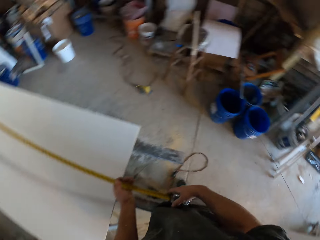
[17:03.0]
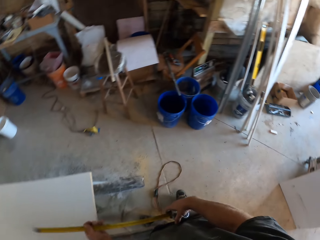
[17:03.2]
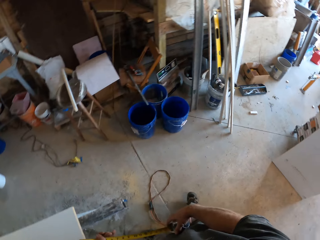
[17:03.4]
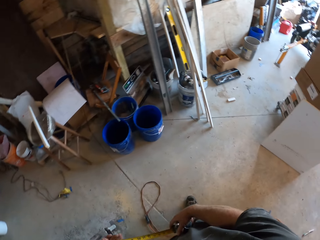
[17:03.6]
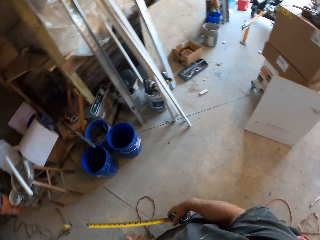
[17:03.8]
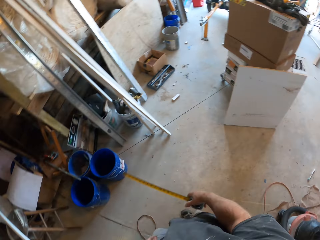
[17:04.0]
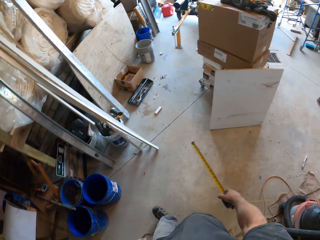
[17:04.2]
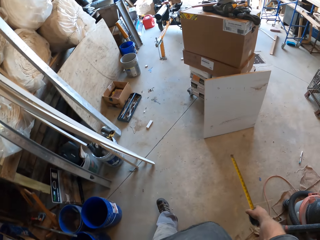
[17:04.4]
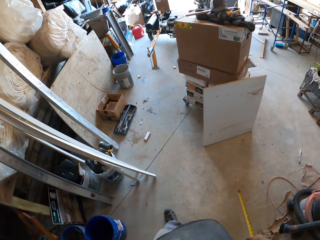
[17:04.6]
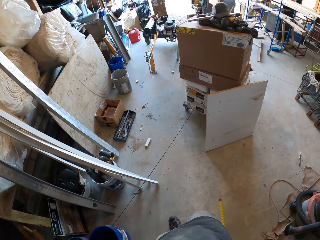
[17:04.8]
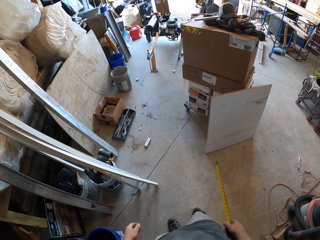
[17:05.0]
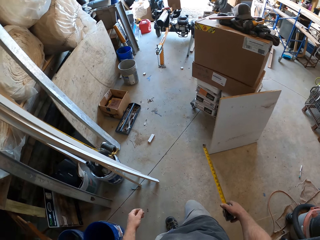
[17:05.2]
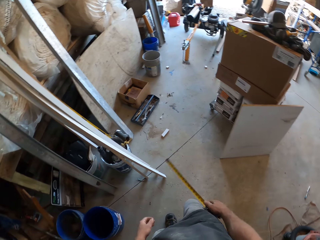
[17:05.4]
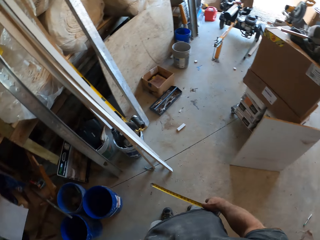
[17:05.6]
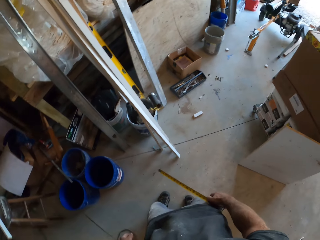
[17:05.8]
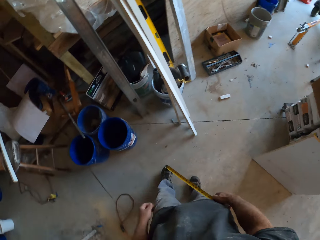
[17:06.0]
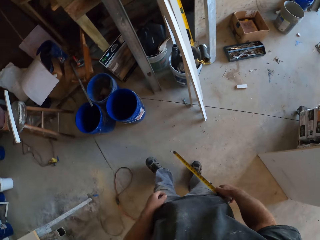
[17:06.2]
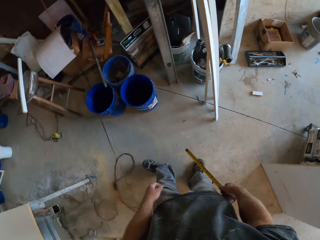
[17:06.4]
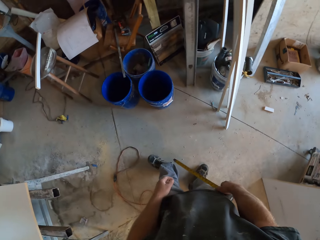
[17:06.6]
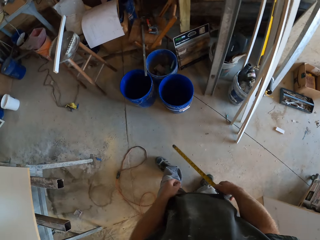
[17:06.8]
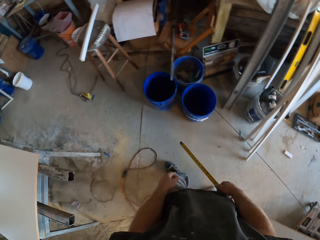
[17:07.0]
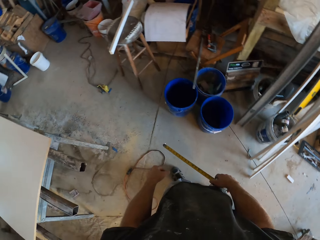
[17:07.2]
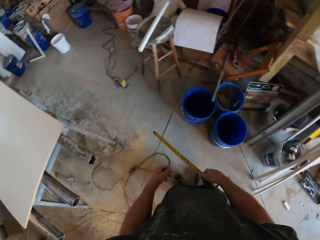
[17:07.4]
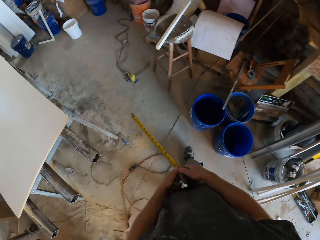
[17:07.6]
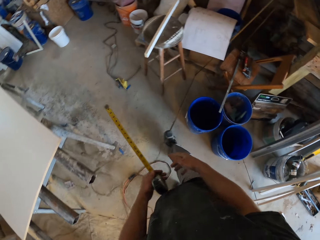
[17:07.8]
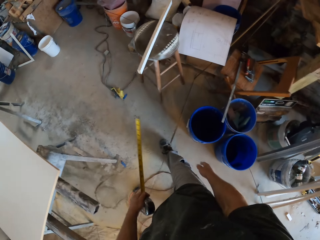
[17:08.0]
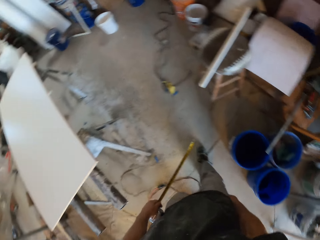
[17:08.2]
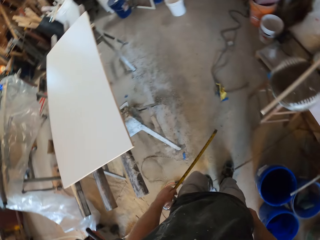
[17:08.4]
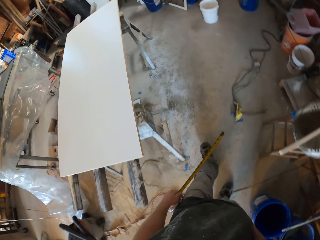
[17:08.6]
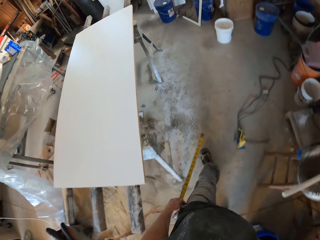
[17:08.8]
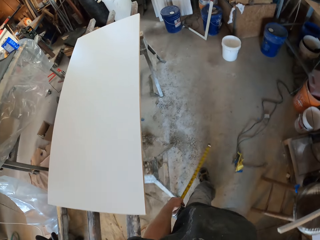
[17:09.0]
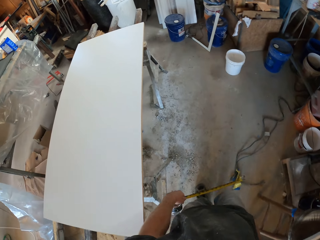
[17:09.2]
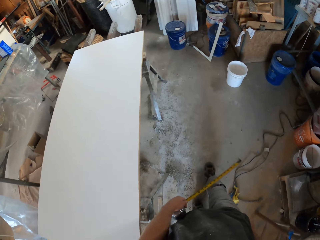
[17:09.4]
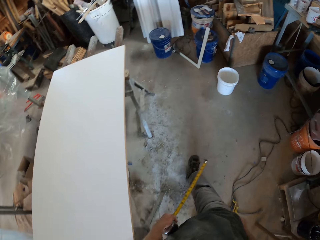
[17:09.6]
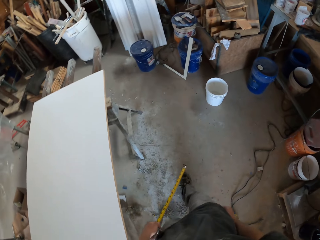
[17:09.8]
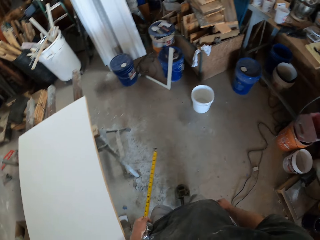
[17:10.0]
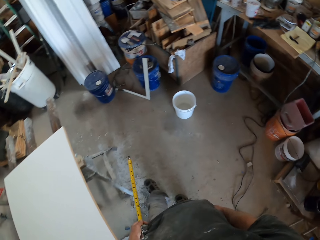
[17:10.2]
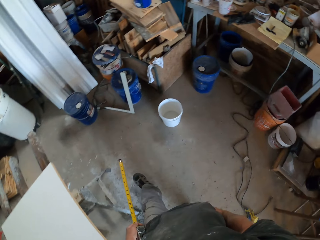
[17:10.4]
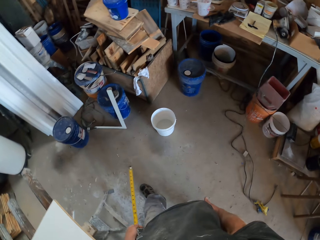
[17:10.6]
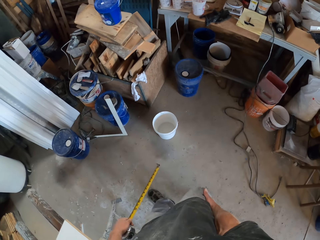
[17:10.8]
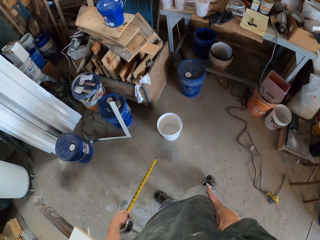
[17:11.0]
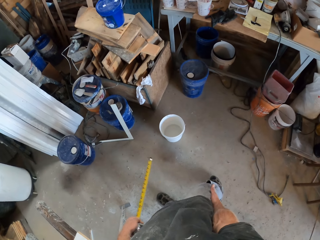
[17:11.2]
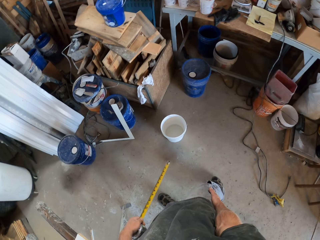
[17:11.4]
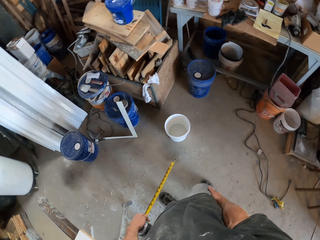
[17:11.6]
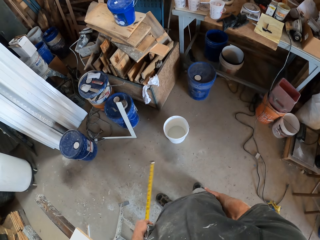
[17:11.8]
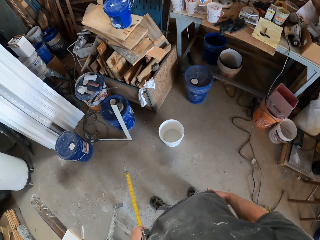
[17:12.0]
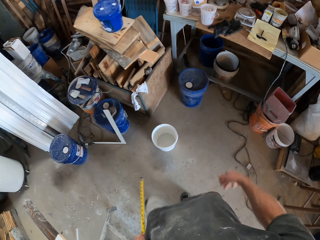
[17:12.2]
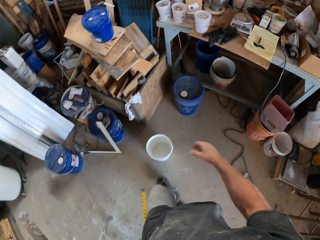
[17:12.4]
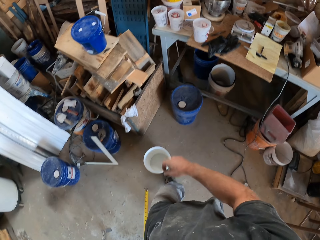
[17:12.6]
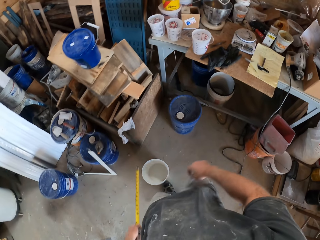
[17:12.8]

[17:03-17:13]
The camera wearer folds the tape measure. They move in the room.

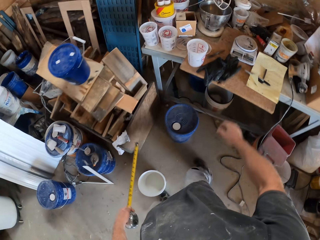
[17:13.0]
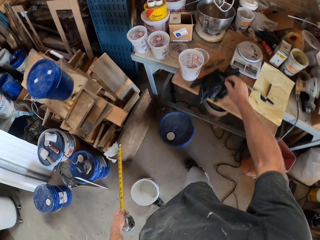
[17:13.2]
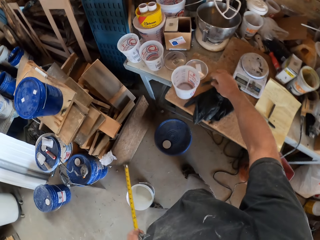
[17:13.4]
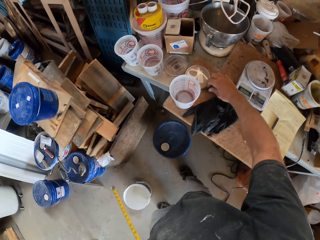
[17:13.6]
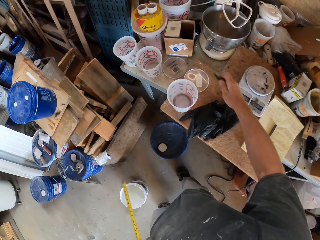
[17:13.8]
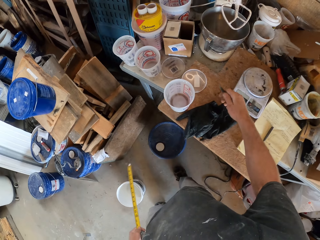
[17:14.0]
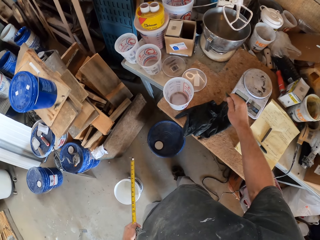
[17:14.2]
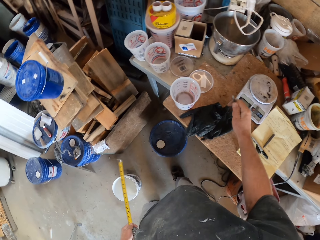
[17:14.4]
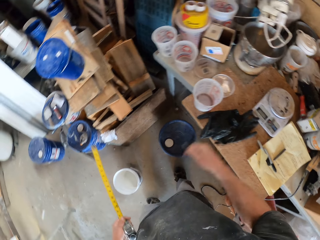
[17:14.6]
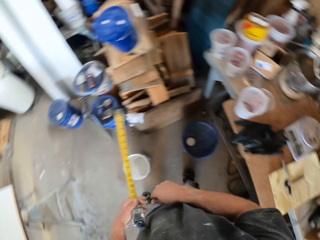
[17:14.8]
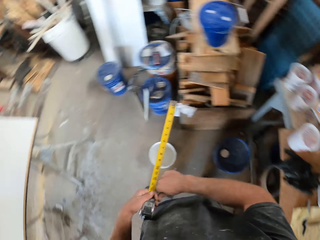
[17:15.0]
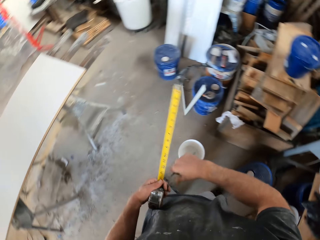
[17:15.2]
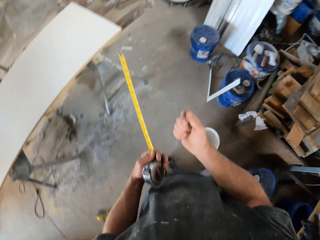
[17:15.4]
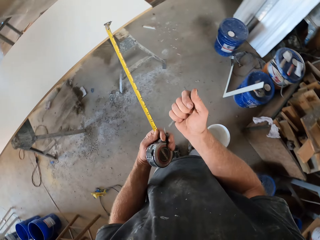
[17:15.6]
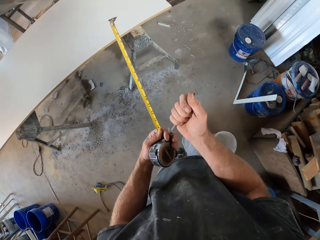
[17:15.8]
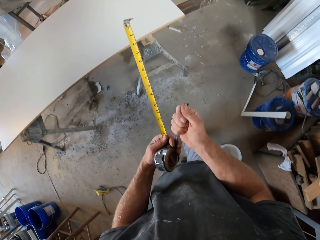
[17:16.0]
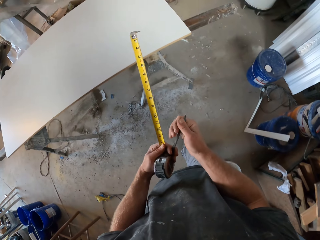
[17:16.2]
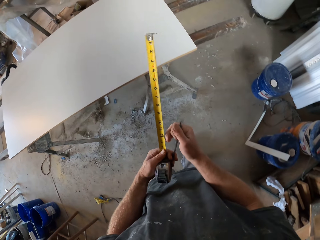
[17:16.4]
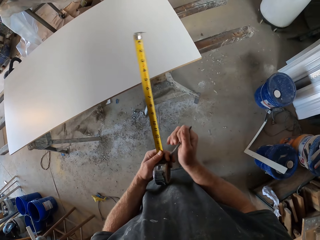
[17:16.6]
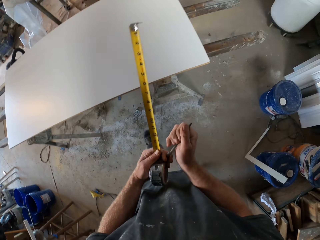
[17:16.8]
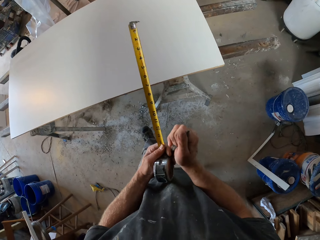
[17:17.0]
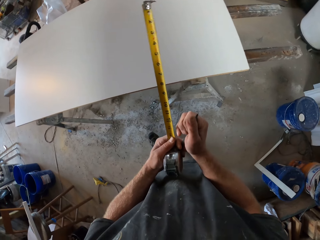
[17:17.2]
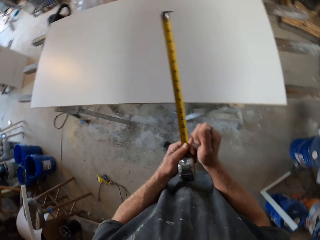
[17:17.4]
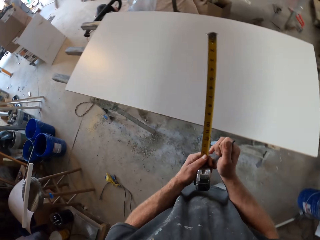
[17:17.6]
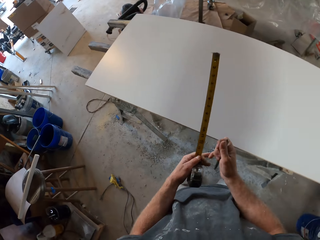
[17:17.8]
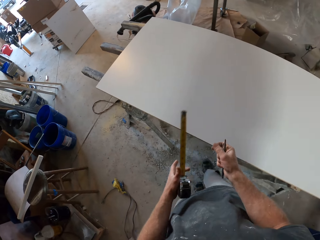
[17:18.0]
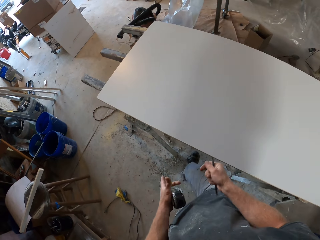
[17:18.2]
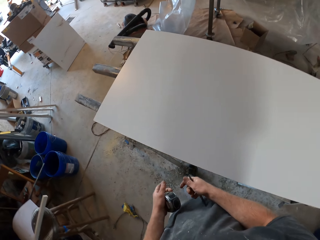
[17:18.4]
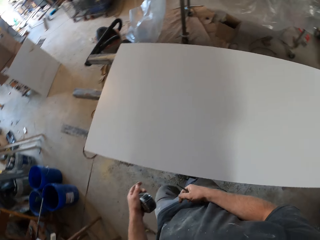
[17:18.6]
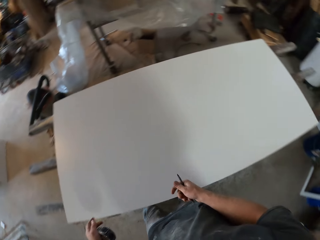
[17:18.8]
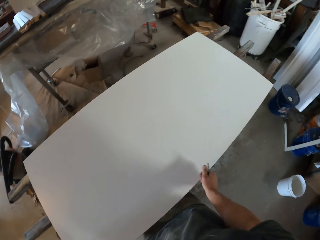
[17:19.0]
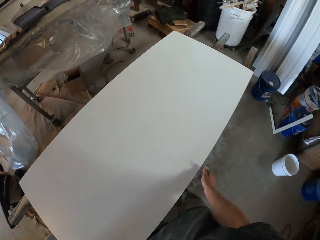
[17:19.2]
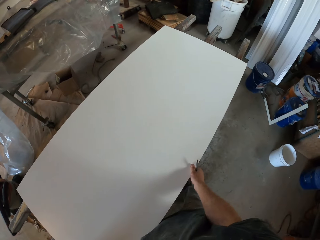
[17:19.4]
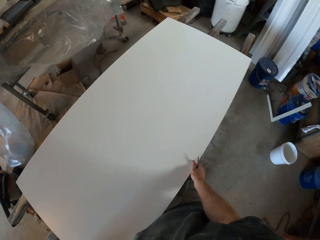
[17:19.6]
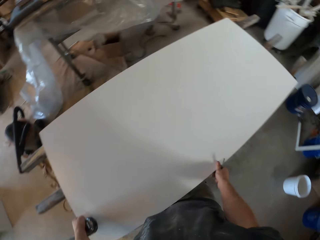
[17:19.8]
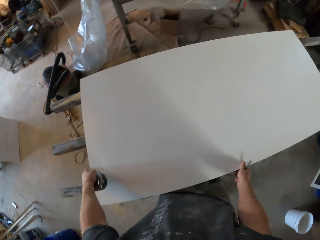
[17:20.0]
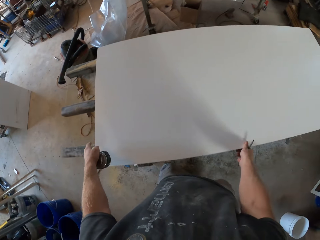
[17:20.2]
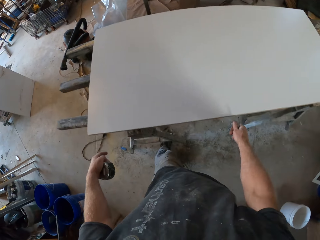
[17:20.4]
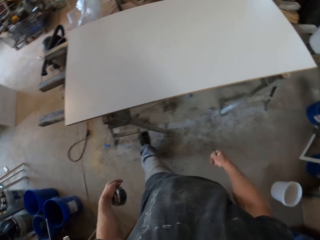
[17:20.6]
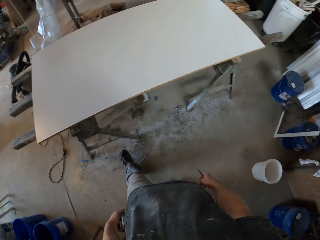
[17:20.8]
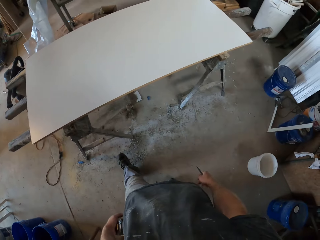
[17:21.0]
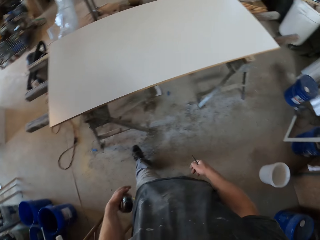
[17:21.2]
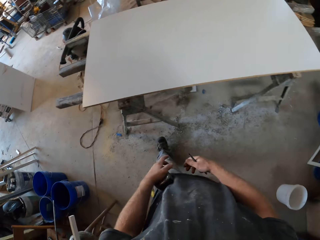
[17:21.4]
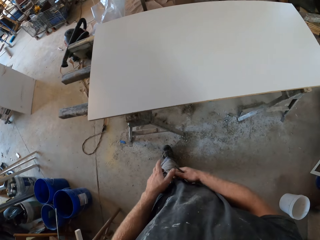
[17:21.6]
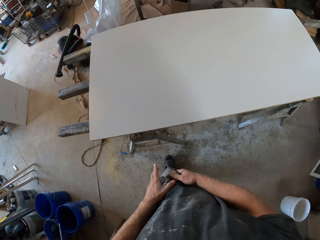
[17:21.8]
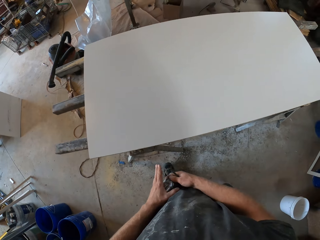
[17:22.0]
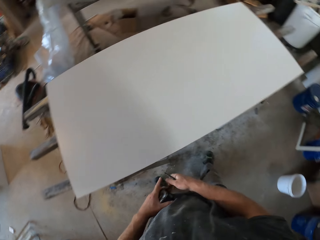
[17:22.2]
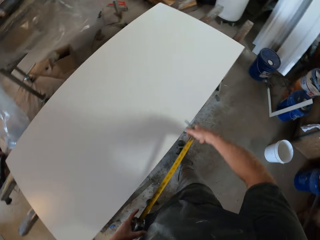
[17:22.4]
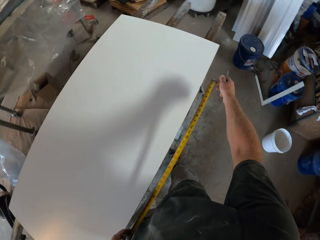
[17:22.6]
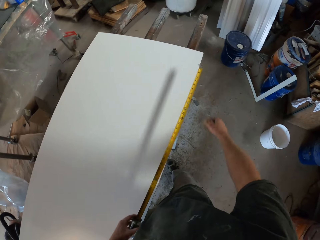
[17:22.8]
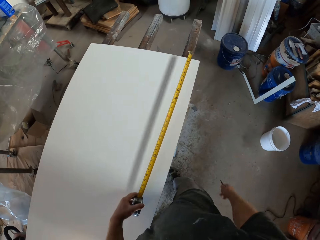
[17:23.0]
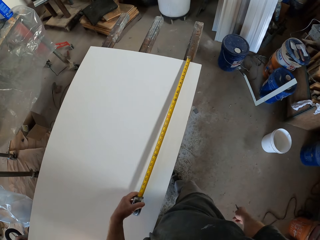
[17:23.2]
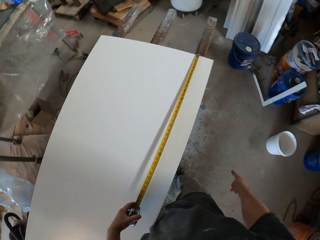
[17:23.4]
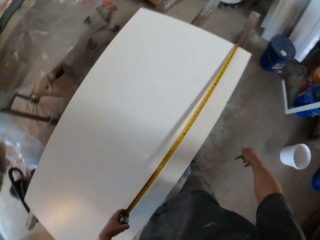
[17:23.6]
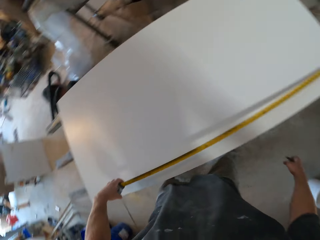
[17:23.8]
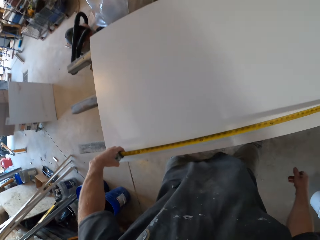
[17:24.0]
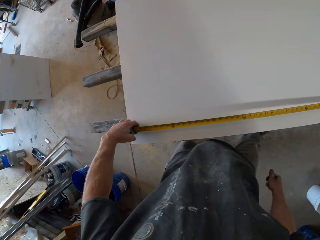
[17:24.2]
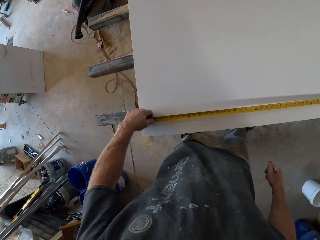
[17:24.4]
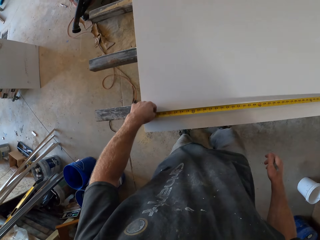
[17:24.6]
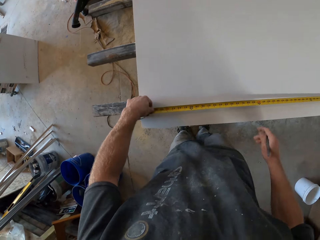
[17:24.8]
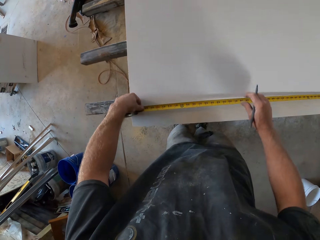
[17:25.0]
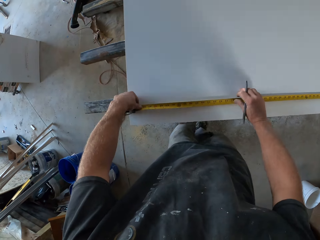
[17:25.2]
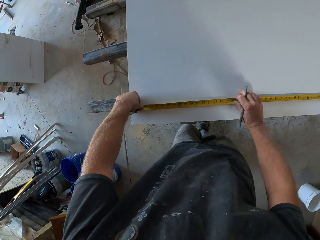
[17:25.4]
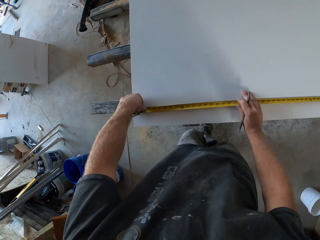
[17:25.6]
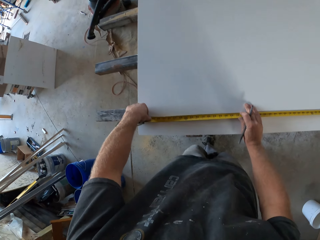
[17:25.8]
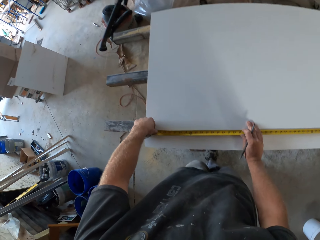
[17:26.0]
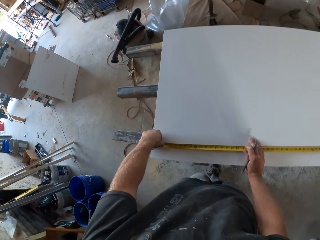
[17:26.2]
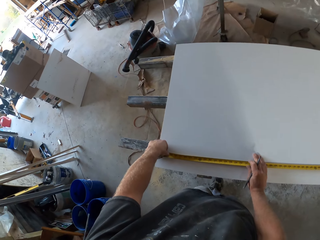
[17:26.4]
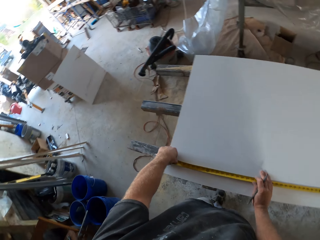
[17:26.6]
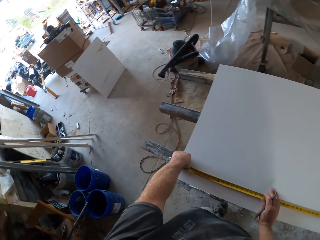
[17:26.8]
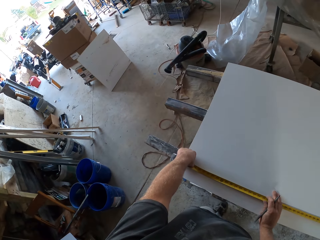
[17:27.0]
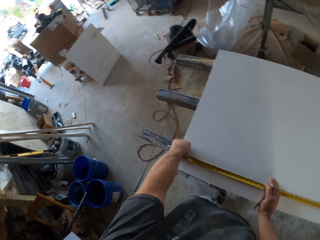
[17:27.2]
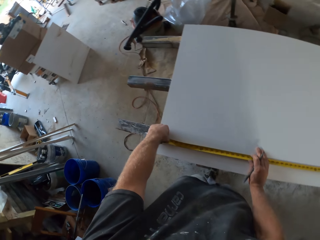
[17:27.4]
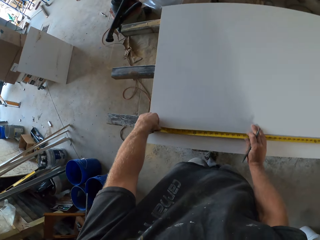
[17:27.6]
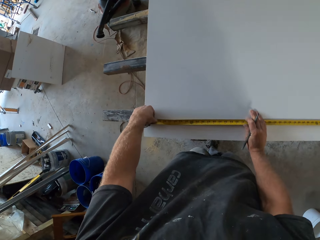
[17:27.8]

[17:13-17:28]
The camera wearer picks up a pen. They open the pen, fix the pen lid, push the board and observe the board. They spread out the tape measure and measure the board.
